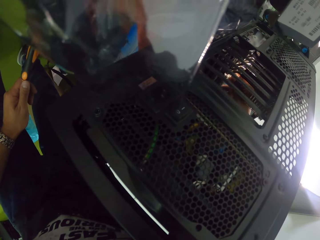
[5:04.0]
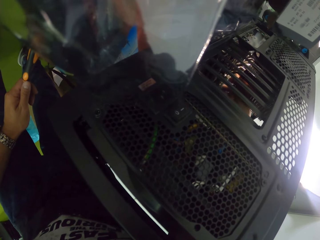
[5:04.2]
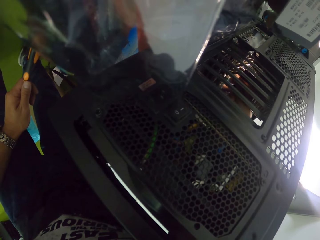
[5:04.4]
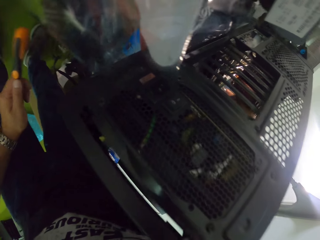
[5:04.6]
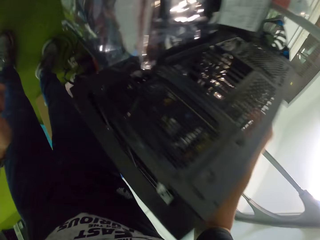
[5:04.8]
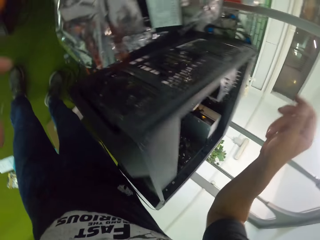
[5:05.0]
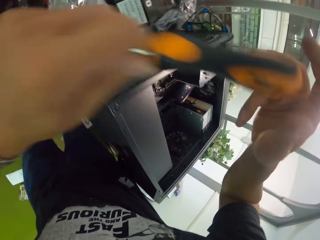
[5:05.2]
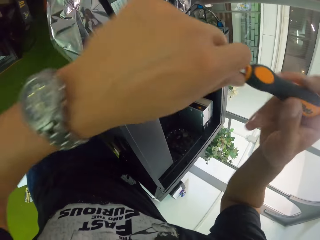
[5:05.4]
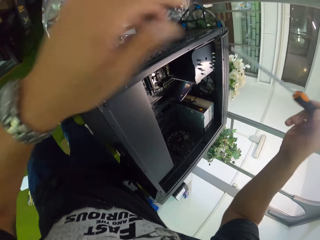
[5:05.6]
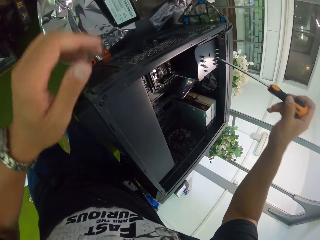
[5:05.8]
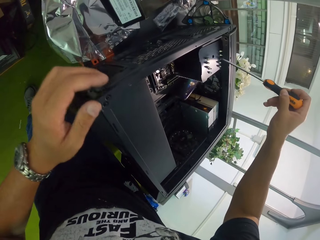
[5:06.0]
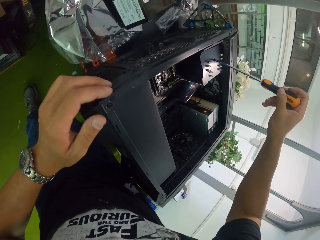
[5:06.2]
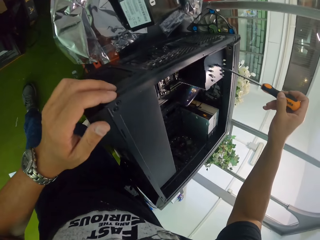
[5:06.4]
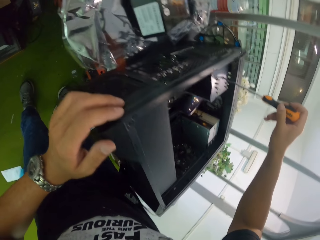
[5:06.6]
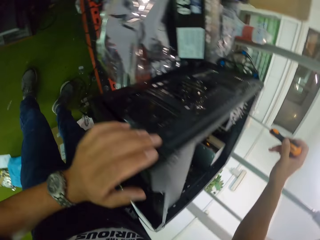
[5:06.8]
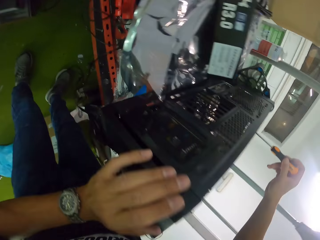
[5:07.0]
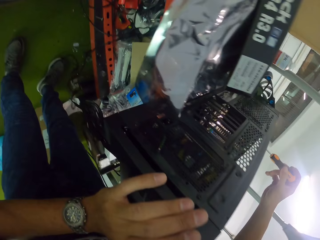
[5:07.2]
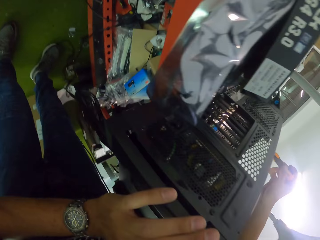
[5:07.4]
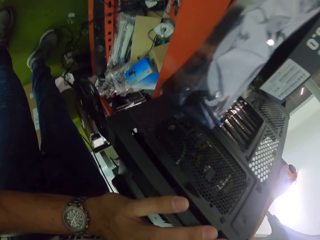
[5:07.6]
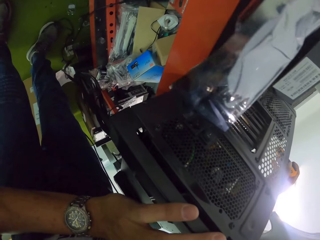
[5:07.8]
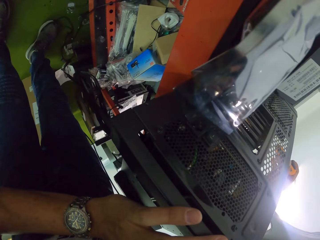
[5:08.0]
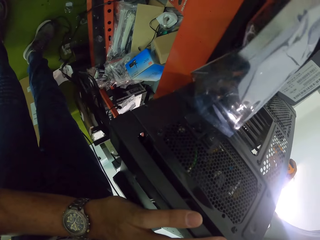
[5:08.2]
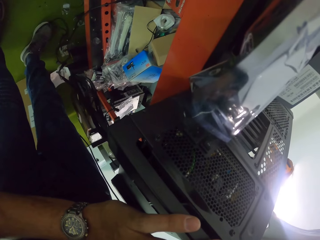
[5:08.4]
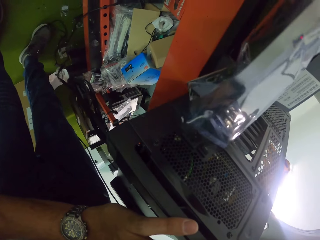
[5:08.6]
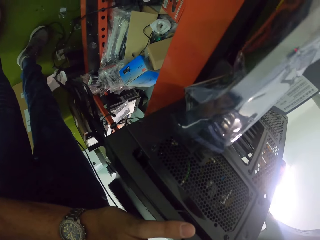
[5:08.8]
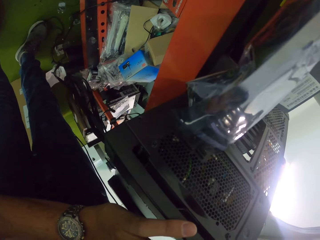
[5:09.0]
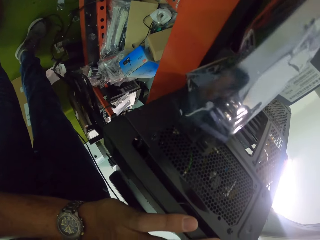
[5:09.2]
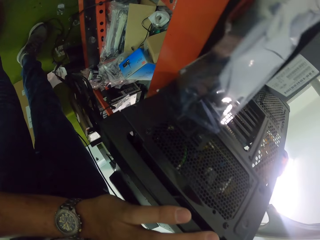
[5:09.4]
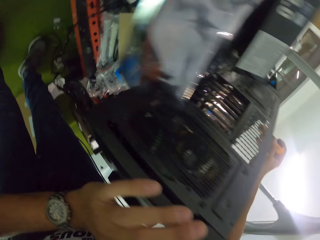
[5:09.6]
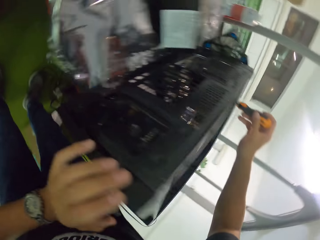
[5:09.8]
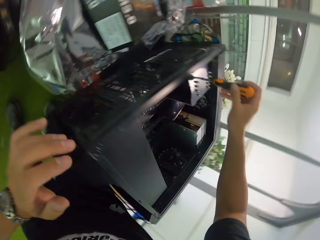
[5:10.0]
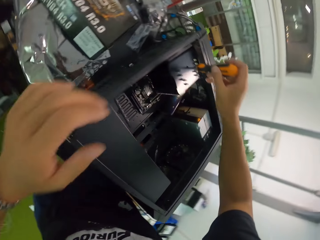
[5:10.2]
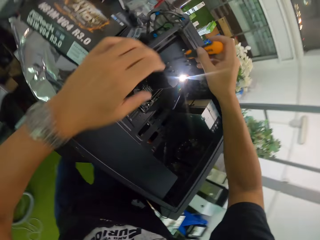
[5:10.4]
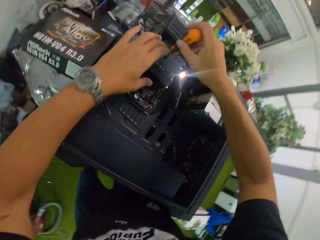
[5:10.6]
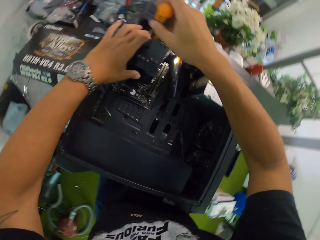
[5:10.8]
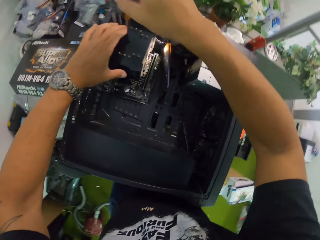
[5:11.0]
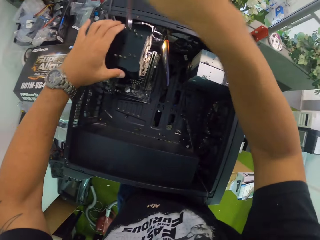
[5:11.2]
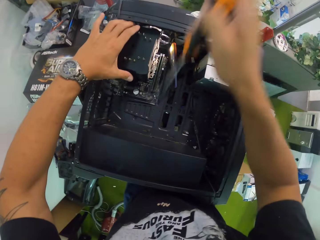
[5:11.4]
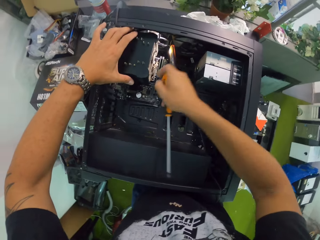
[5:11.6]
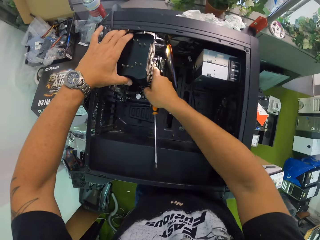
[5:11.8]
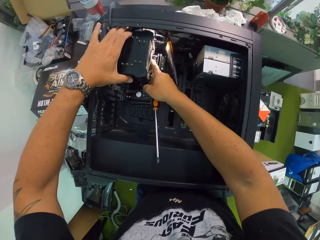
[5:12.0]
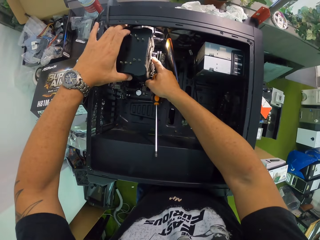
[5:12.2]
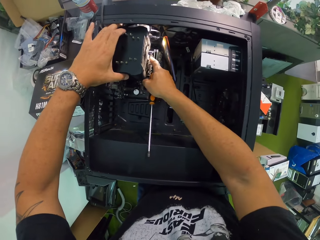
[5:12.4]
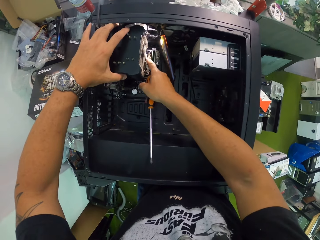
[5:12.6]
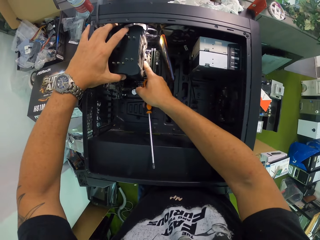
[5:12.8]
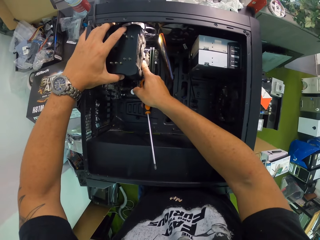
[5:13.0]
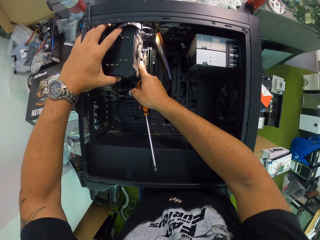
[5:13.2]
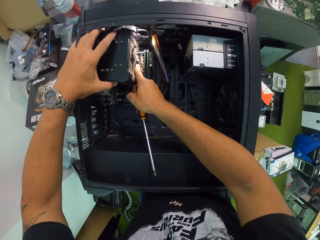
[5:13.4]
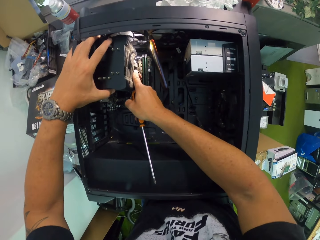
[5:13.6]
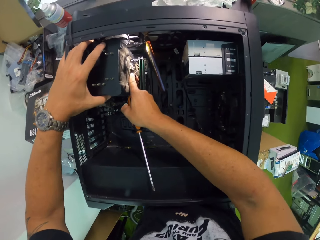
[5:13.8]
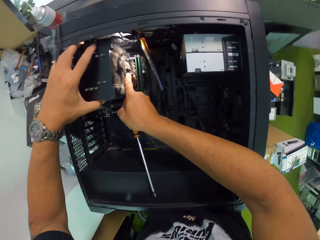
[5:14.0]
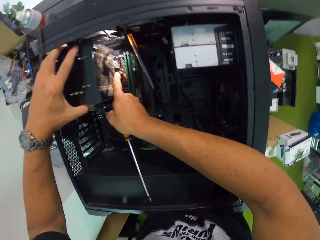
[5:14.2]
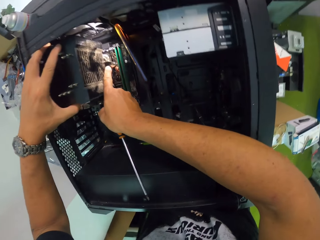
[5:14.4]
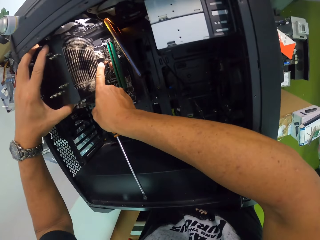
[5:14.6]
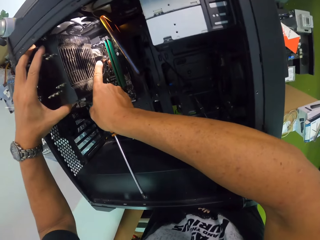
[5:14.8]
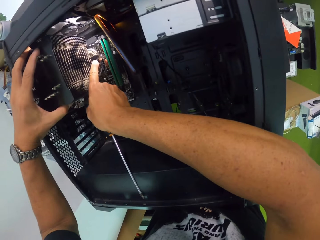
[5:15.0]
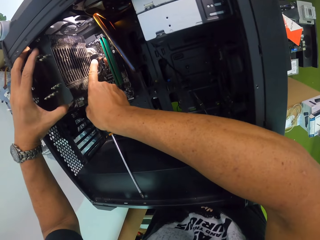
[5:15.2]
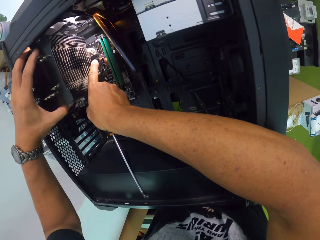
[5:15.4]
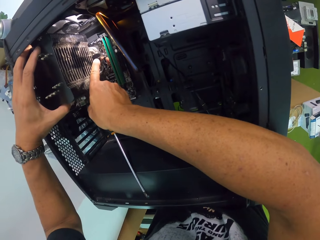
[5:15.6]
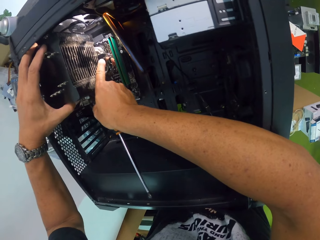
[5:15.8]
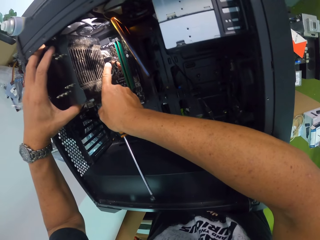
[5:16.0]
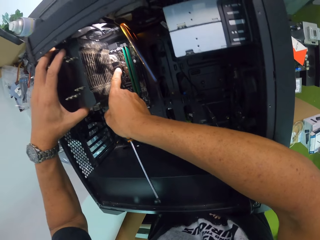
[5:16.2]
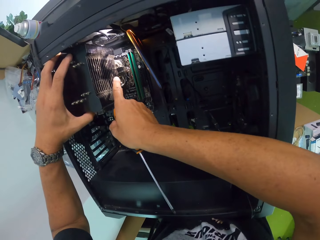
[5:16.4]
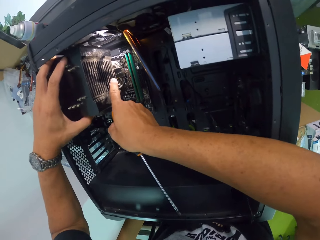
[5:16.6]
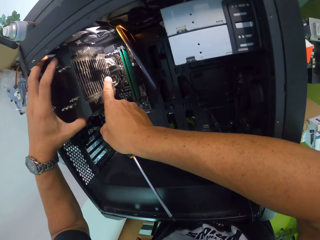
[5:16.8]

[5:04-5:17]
The camera wearer passes the screwdriver from his left hand to his right hand. He holds the screwdriver. He places his left hand on the CPU and puts the screwdriver into the CPU with his right hand. He tightens the screw. He places his left hand on the CPU, removes the screwdriver from the CPU with his right hand, and holds the CPU with both hands. He touches the central processing unit.

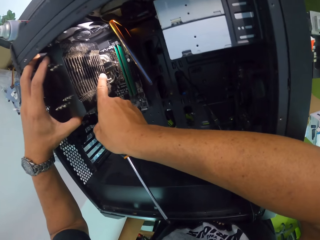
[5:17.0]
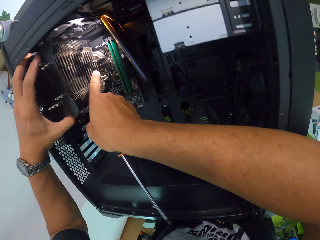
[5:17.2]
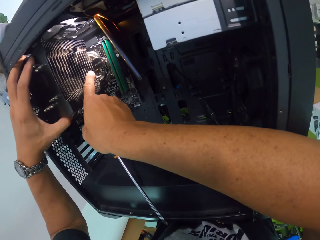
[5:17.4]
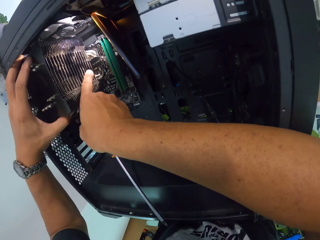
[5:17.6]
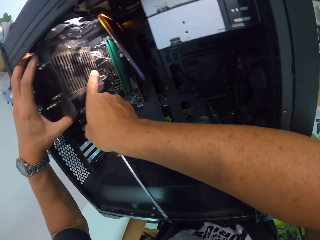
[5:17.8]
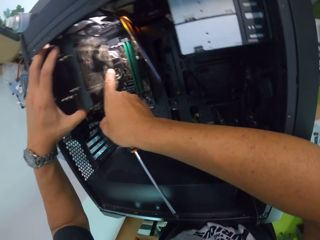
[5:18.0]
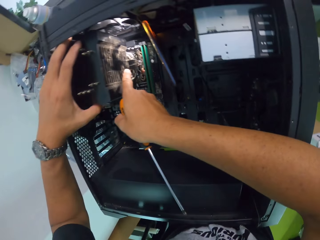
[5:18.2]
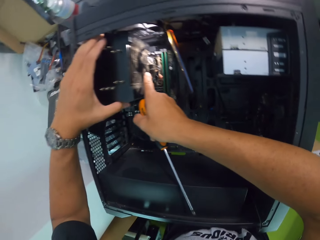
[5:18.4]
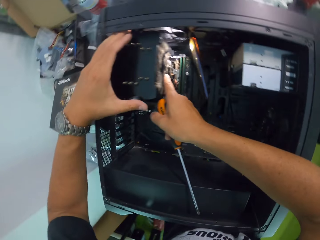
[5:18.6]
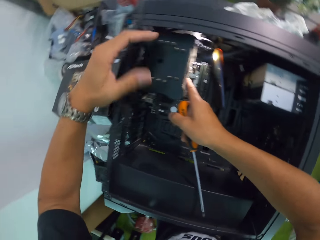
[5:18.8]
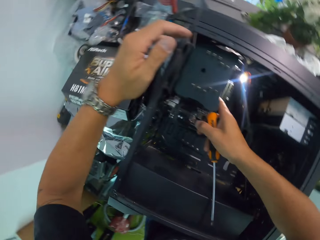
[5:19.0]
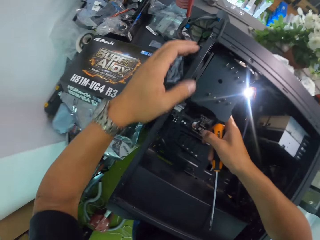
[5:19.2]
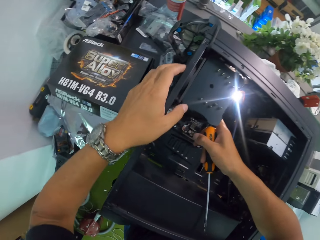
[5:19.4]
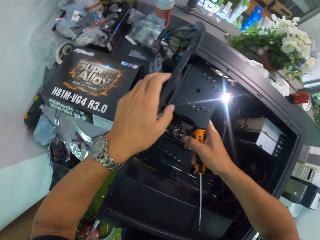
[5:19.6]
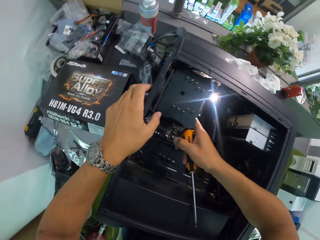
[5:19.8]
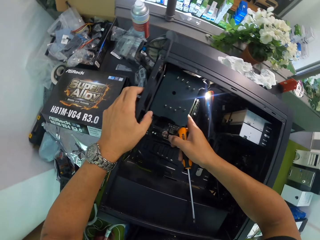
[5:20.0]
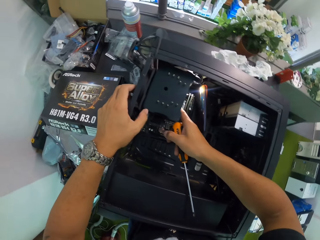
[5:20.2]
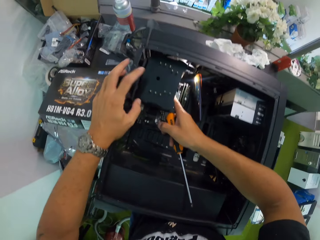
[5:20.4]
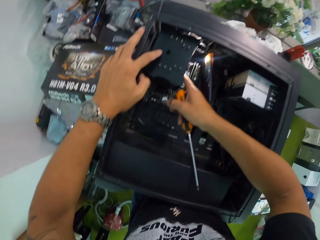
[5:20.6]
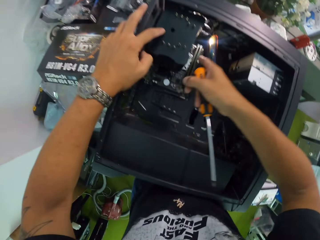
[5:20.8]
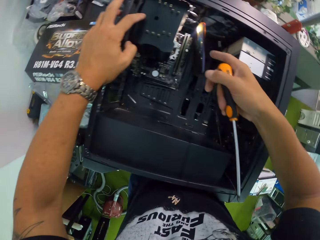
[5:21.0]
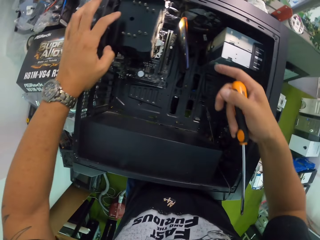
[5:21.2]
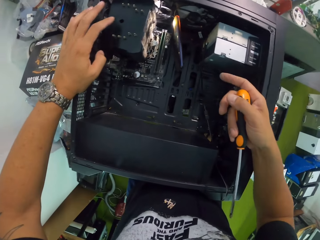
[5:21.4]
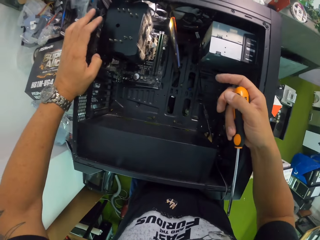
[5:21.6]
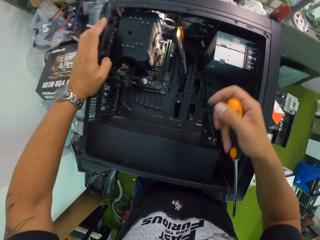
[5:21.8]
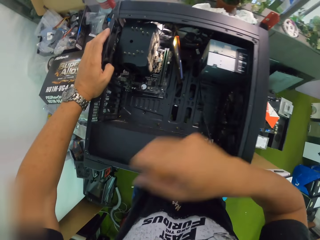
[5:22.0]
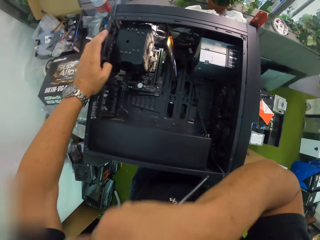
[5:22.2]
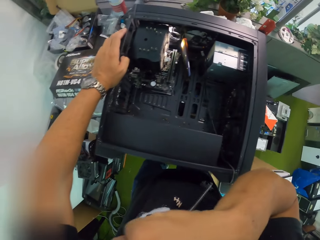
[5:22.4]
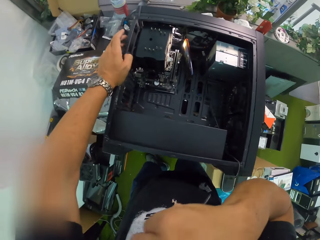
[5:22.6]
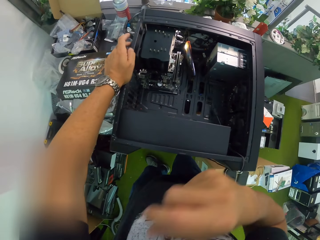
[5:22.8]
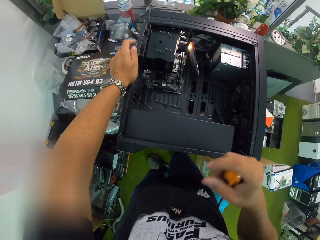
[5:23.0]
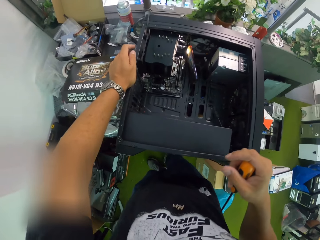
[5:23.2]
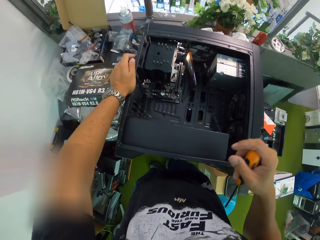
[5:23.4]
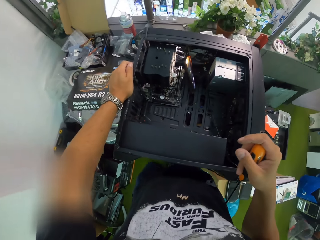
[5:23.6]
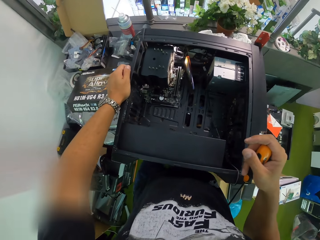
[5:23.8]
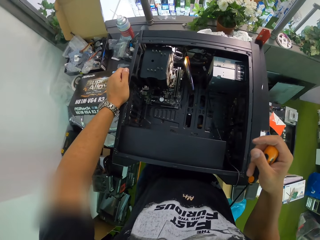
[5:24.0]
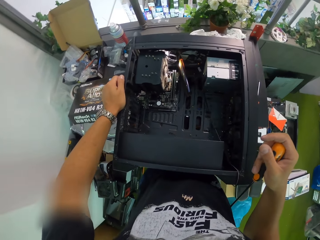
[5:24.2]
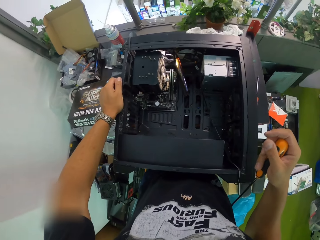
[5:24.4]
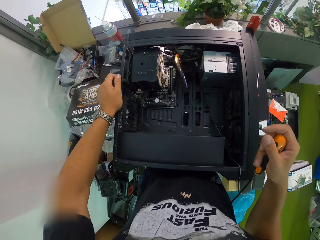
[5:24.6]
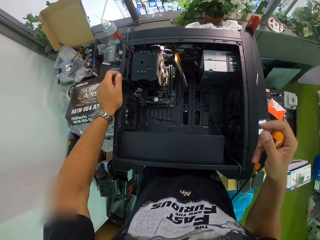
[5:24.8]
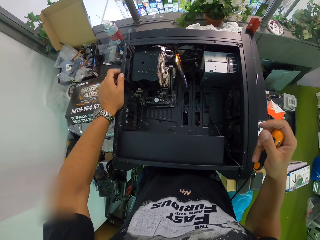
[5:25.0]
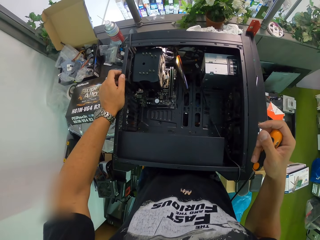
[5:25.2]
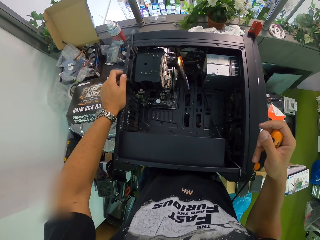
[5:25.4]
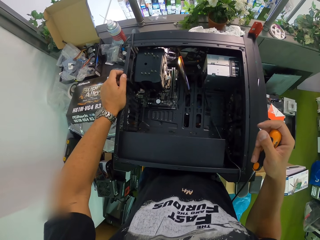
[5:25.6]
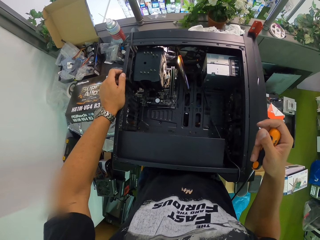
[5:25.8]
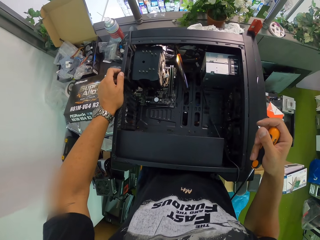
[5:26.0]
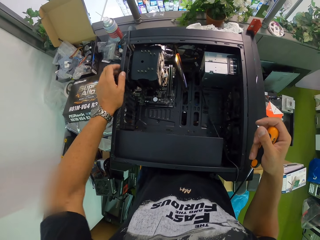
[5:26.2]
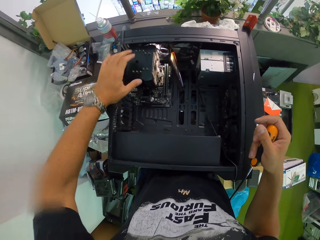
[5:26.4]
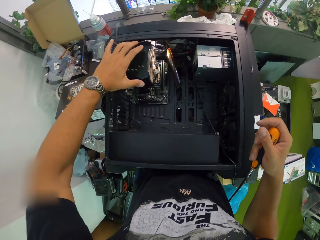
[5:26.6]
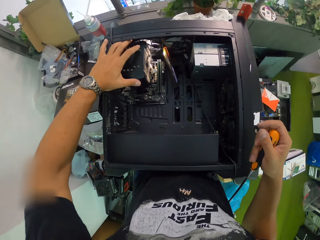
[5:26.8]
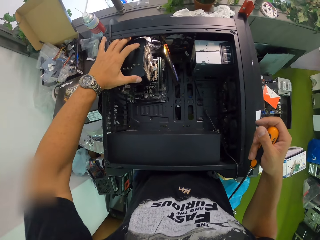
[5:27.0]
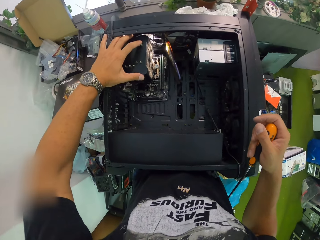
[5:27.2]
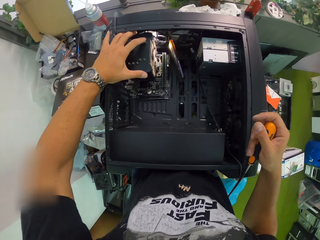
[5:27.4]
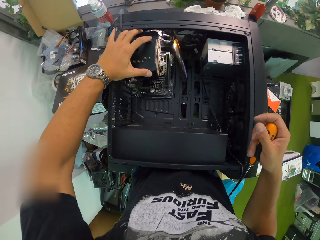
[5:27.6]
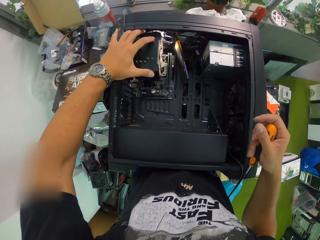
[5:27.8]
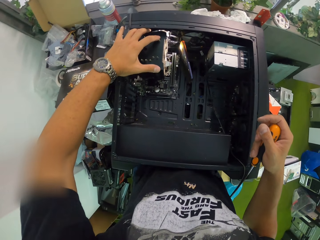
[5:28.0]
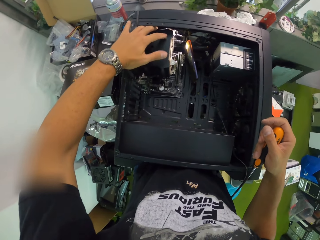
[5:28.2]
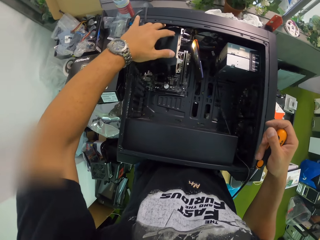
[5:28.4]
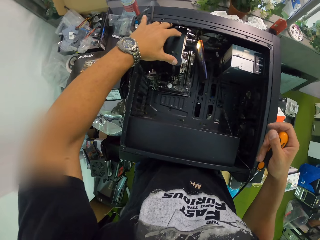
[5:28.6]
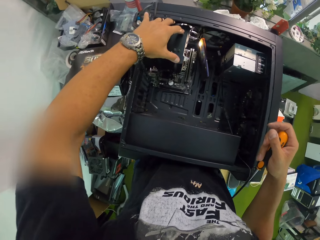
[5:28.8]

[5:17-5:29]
The camera wearer lifts up the hand and puts the hand down. He places his left hand on the CPU. He touches the central processing unit.
